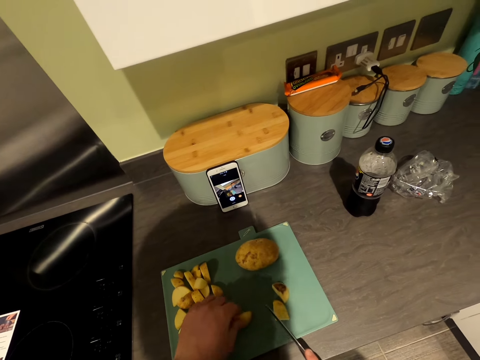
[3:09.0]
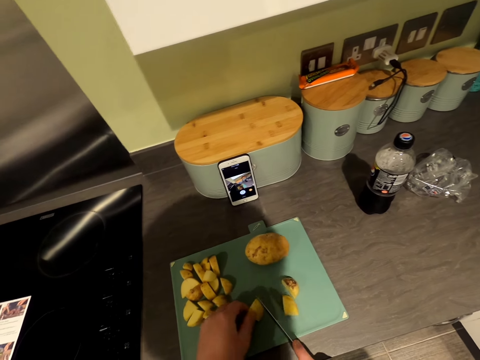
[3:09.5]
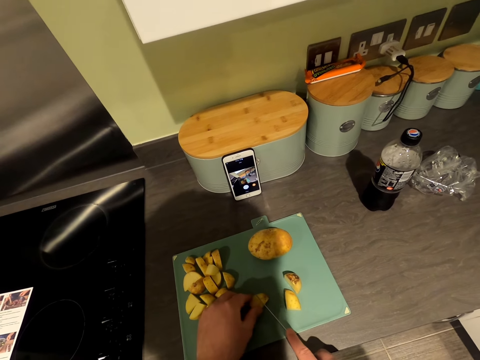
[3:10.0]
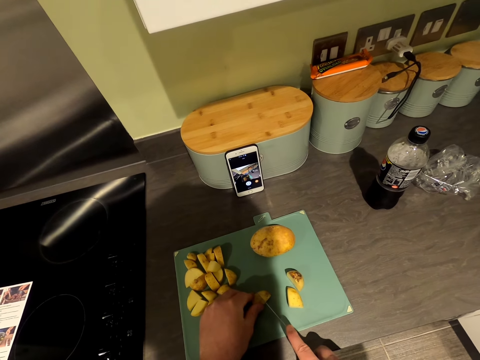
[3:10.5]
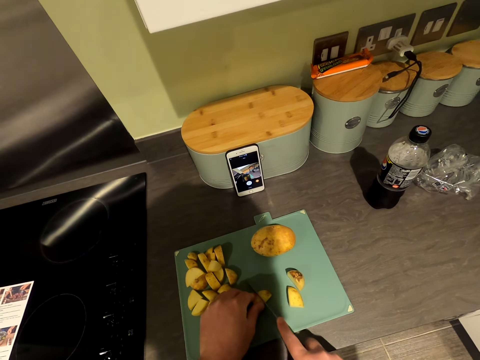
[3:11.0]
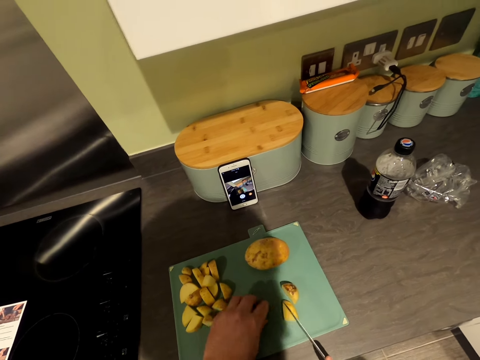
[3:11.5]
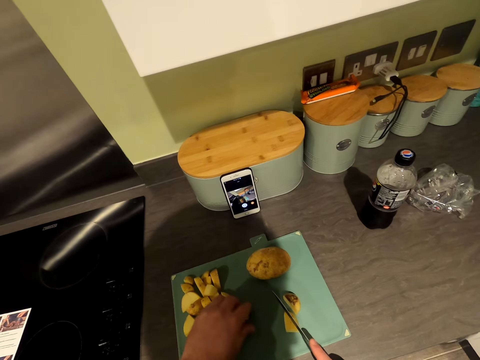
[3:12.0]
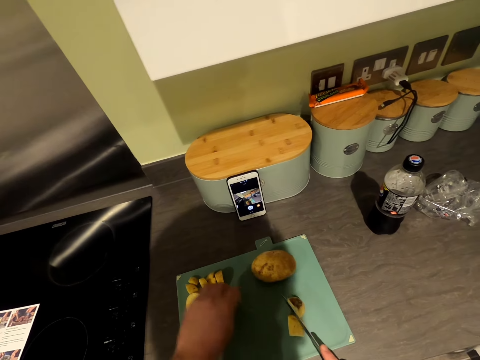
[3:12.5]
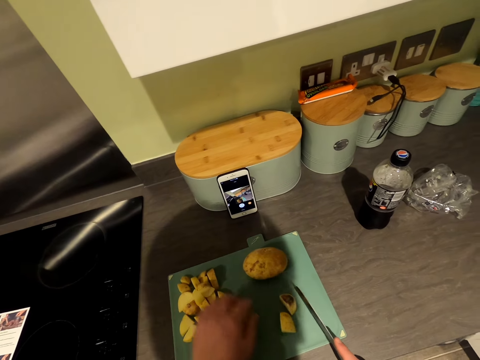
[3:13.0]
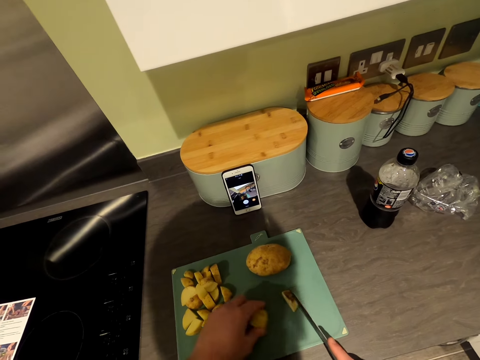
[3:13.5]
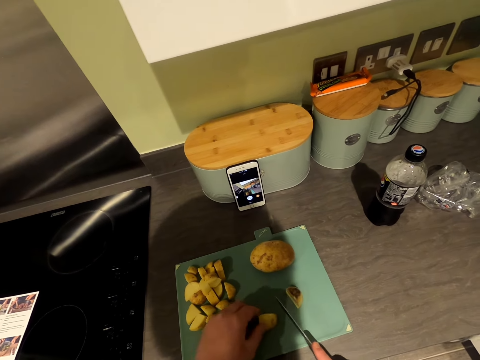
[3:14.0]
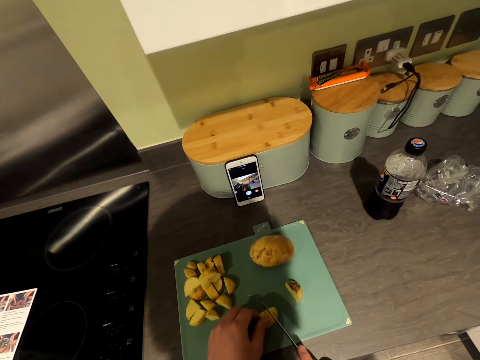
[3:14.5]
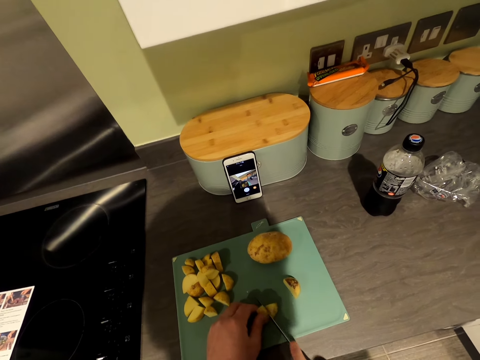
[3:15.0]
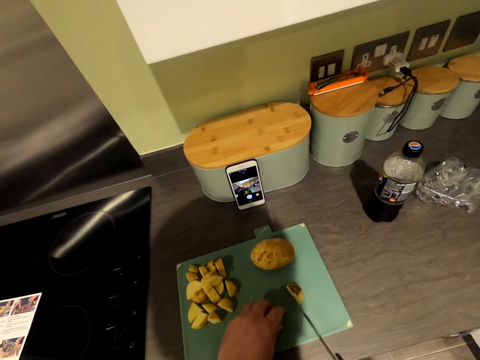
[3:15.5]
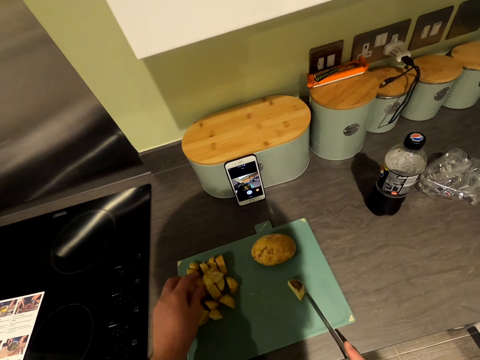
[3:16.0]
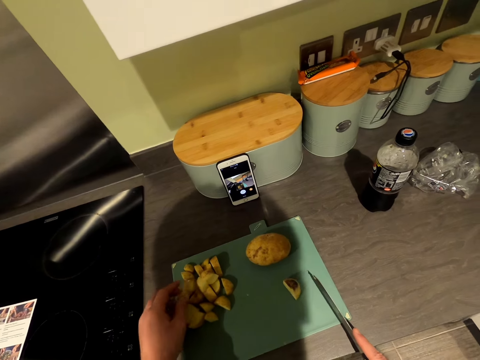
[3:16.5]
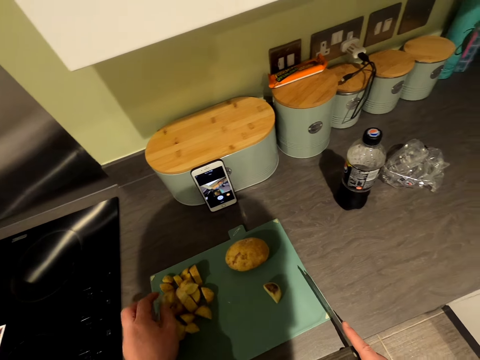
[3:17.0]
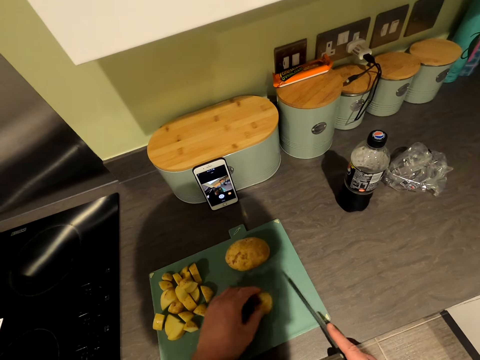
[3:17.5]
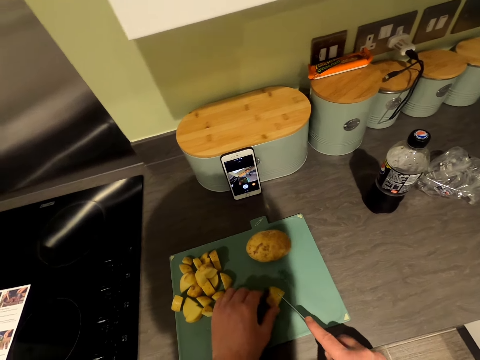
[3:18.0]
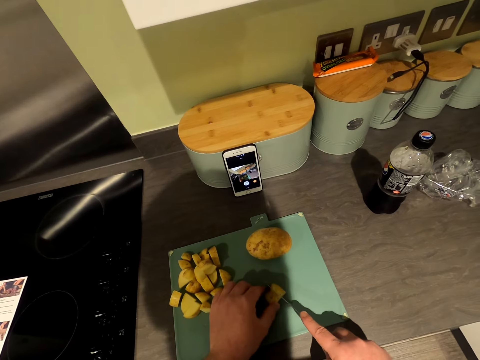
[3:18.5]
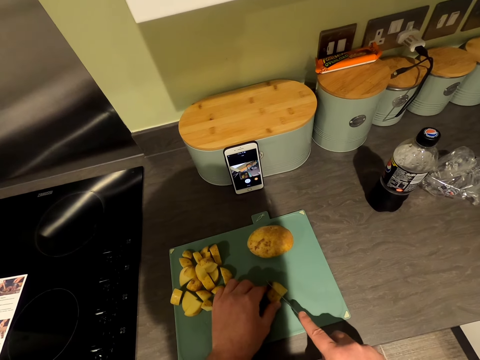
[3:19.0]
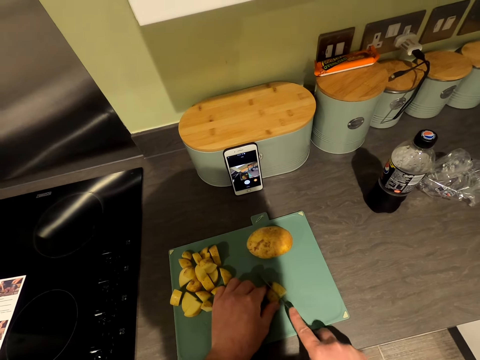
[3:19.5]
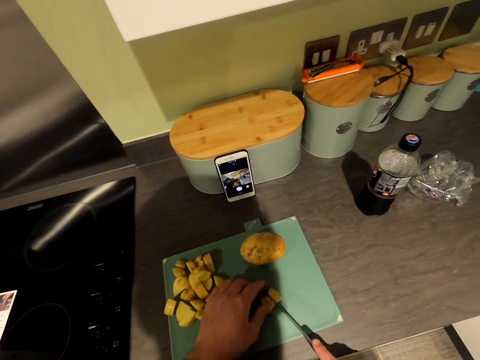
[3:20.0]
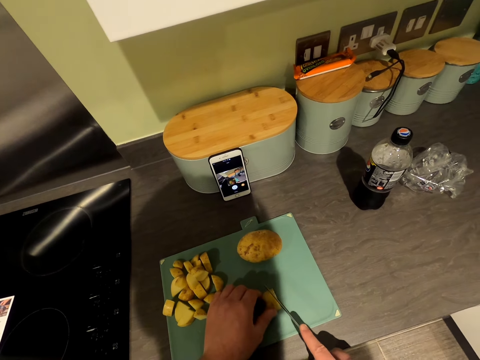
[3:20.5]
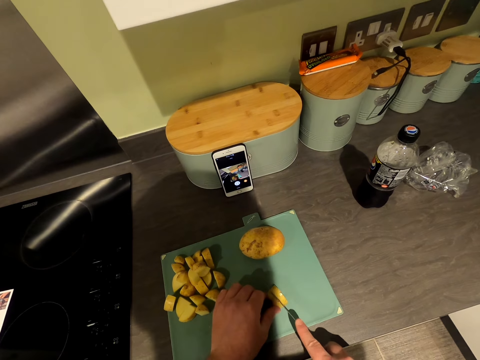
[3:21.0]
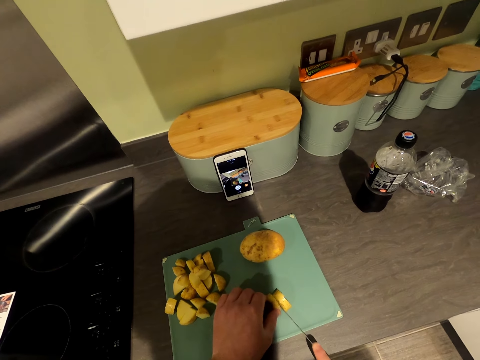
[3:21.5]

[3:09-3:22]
The camera wearer chops the potato into small pieces. They take a potato. They chop the potato into small pieces. They take a potato. They chop the potato into small pieces.

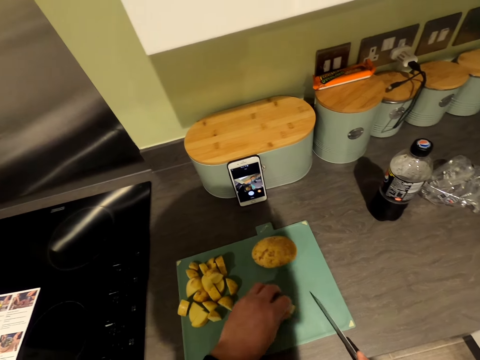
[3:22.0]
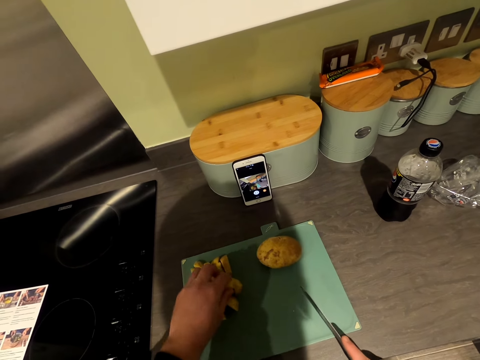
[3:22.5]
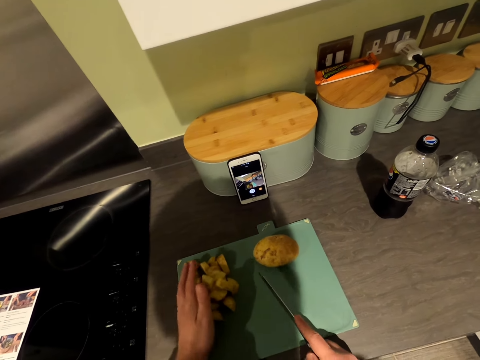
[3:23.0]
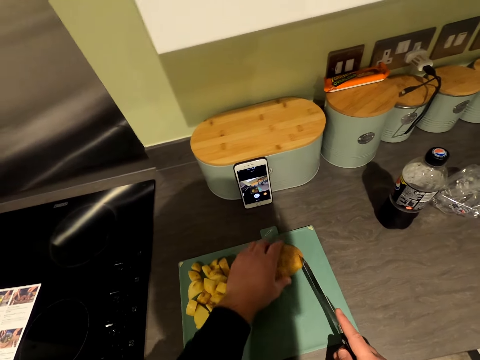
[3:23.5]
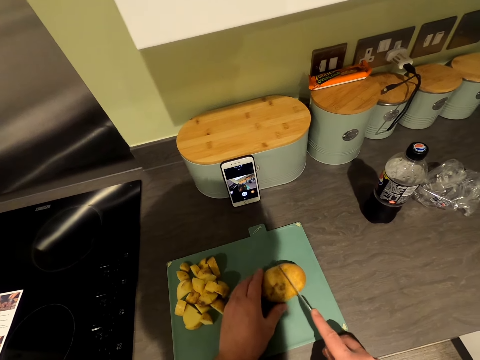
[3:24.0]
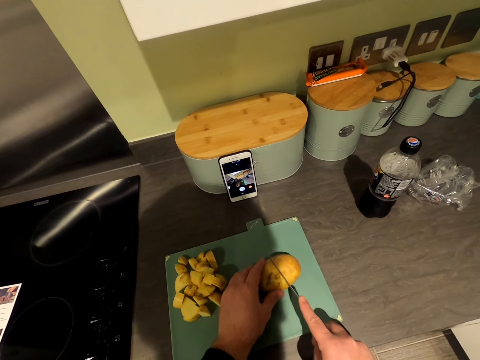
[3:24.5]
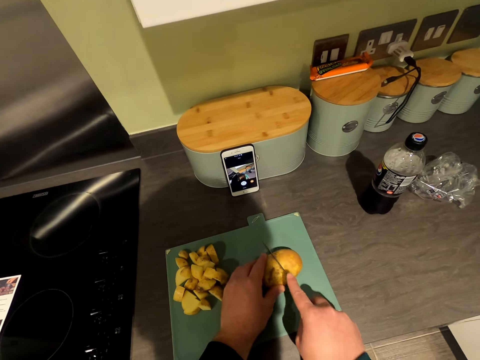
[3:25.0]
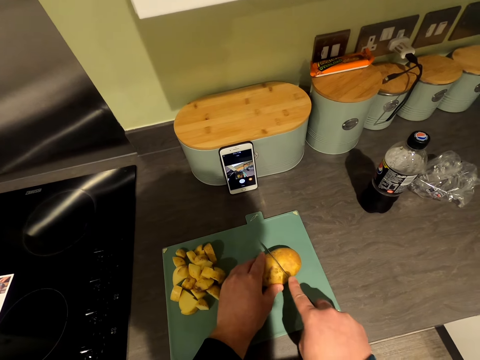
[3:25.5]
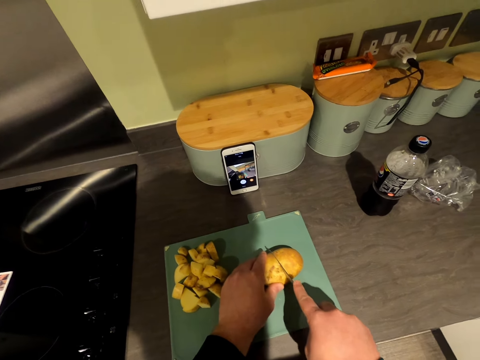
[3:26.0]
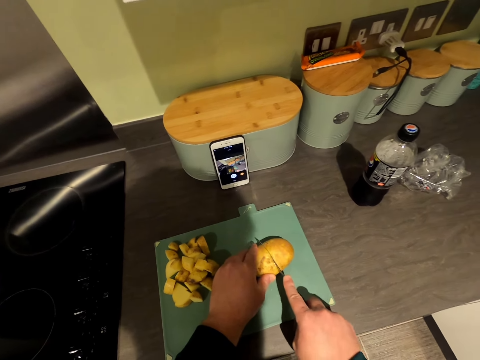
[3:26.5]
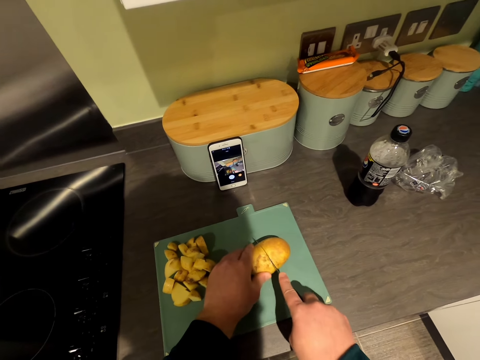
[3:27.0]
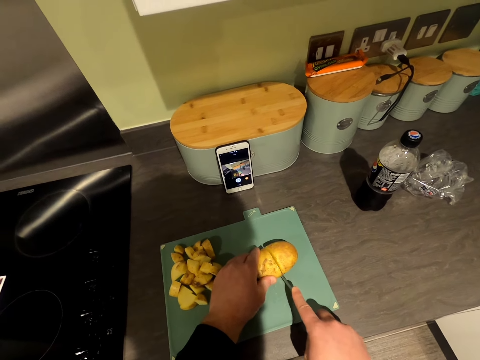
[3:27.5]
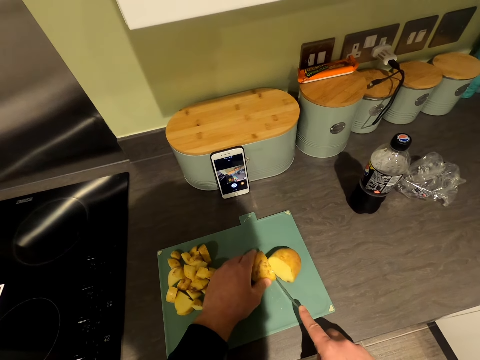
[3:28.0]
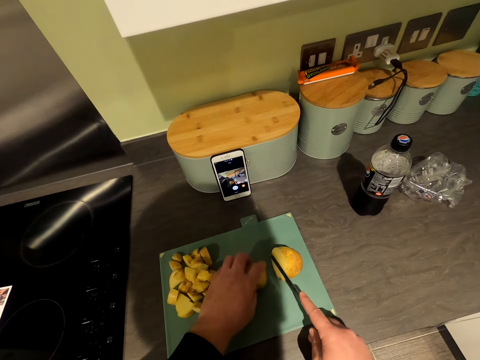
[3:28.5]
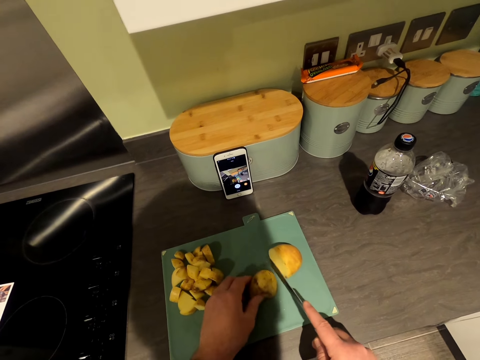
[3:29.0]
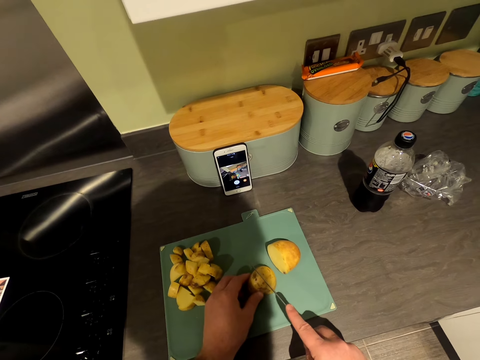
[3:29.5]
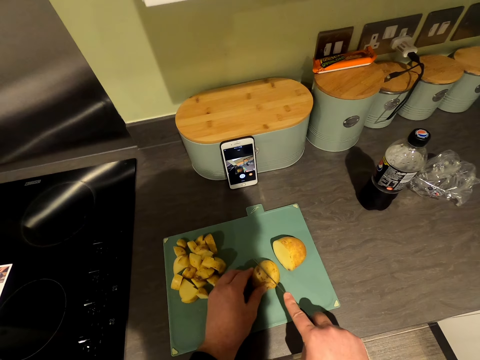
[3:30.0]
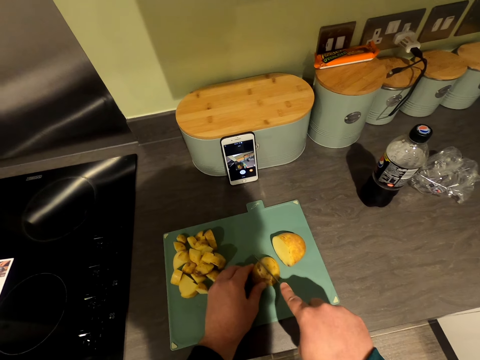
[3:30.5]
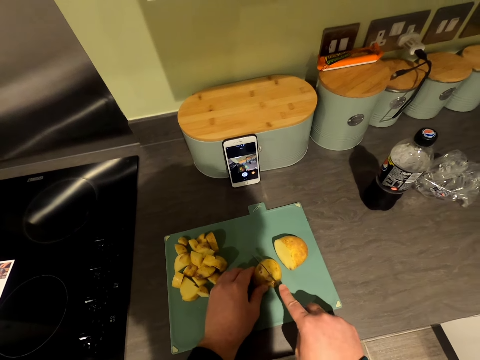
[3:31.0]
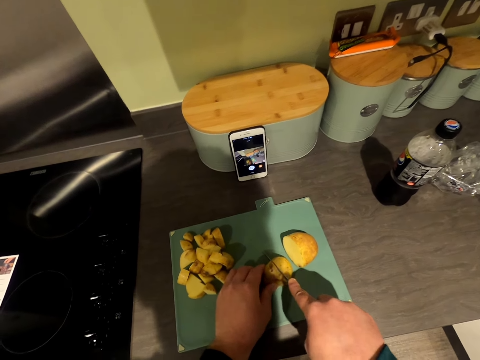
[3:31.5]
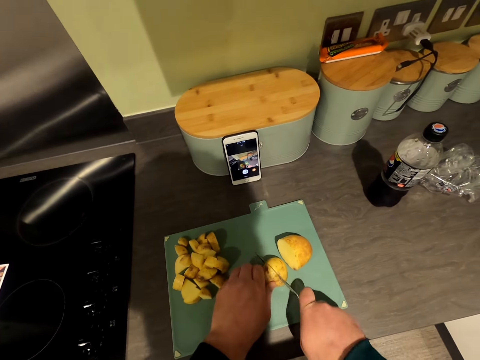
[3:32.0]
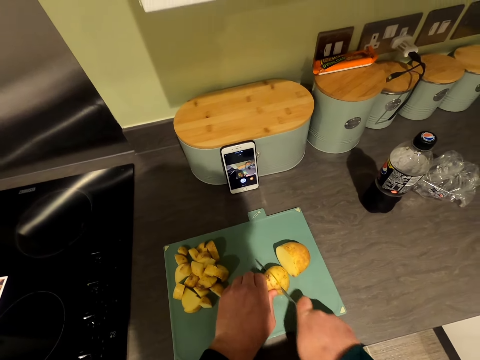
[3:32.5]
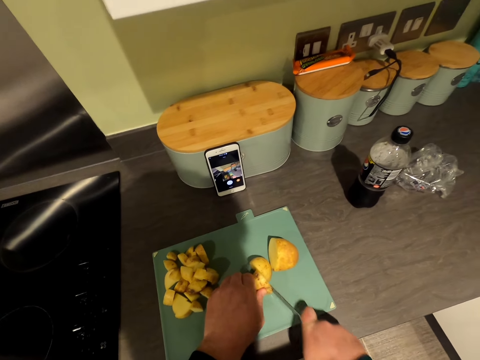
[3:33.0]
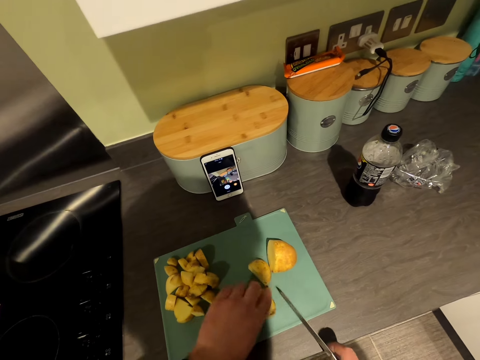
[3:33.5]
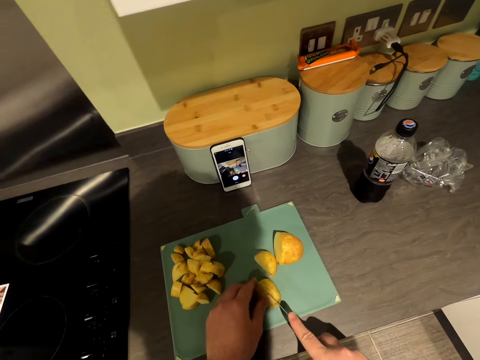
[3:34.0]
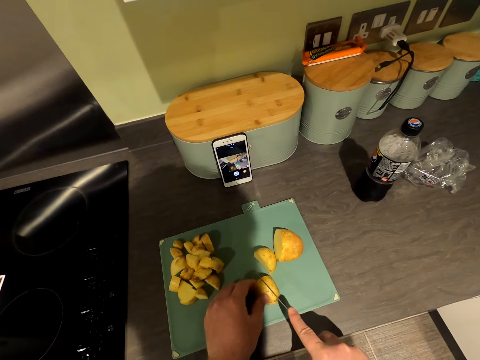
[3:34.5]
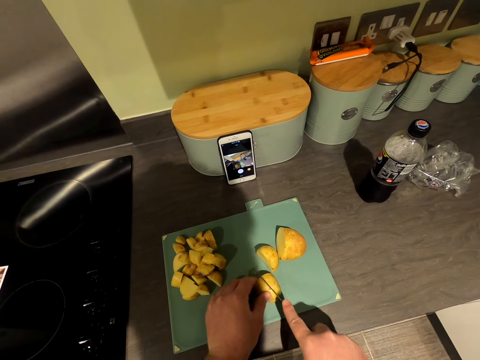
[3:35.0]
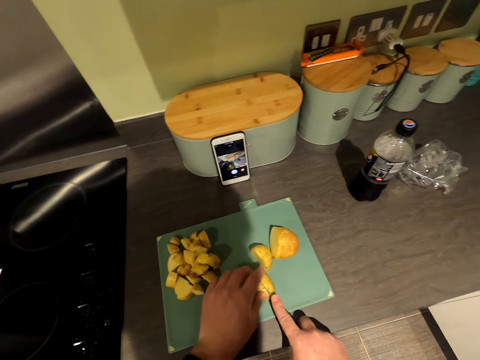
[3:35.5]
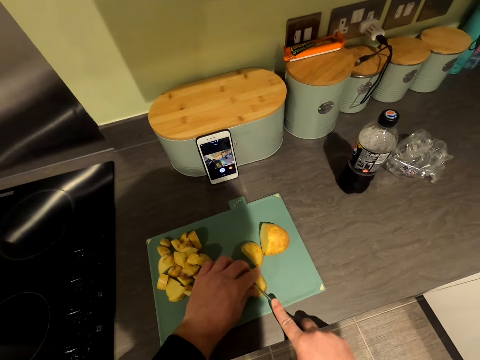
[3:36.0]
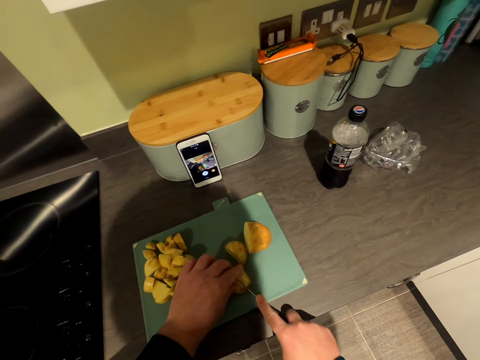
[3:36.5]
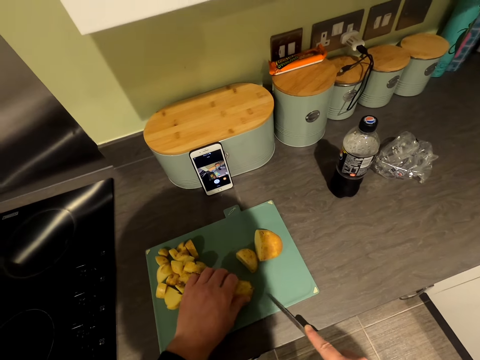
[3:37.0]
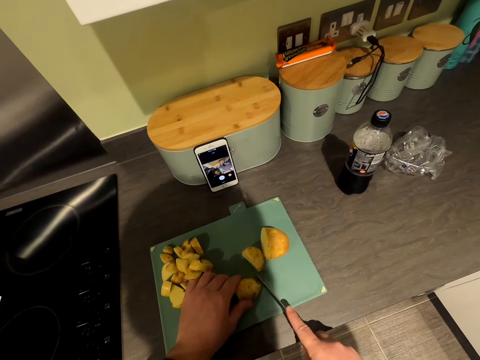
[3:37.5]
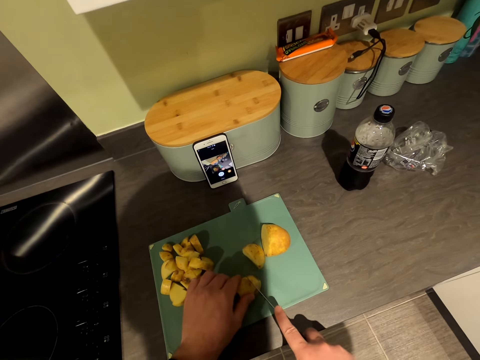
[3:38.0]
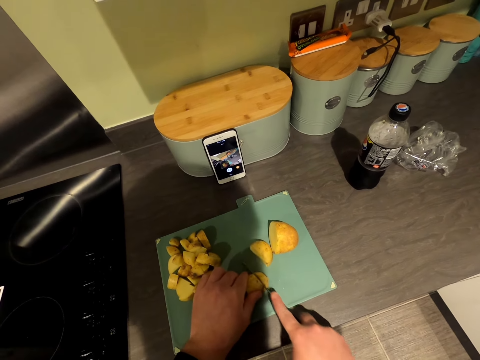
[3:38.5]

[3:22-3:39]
The camera wearer puts aside the cut potatoes. They take a potato and divide the potato. They chop the potato into small pieces.
